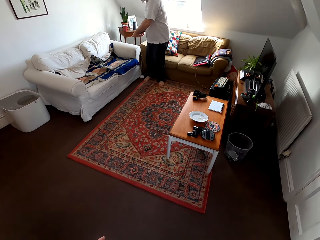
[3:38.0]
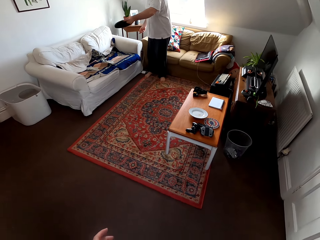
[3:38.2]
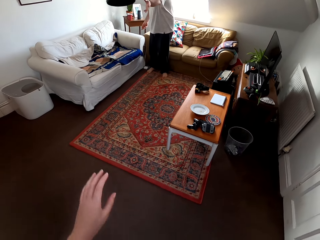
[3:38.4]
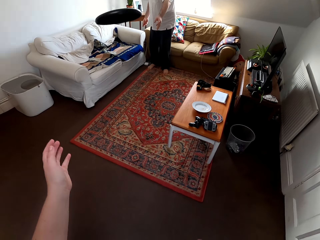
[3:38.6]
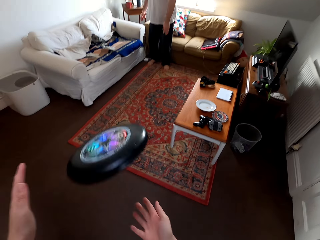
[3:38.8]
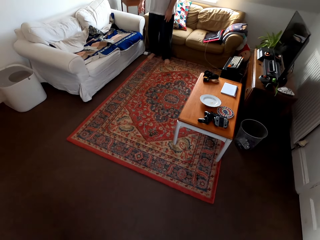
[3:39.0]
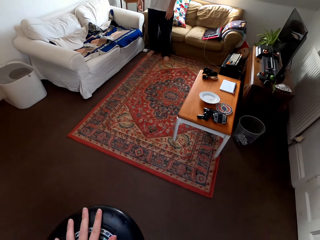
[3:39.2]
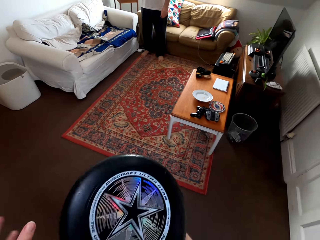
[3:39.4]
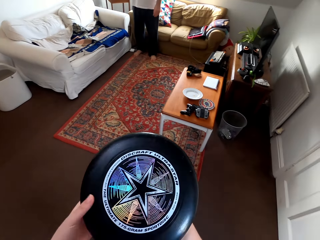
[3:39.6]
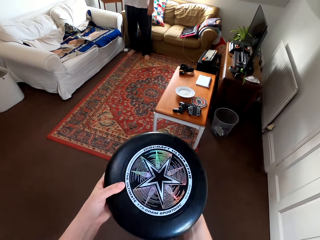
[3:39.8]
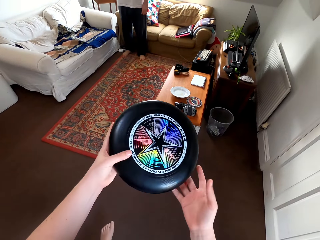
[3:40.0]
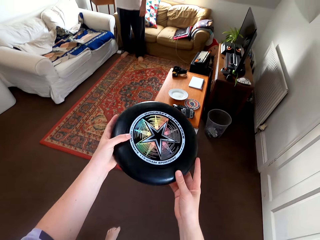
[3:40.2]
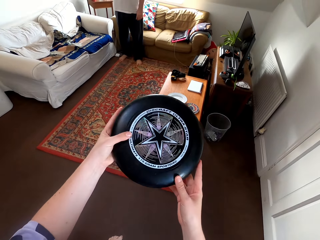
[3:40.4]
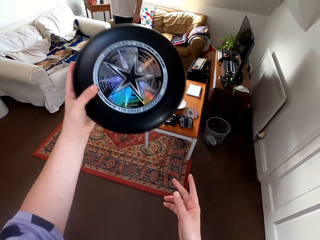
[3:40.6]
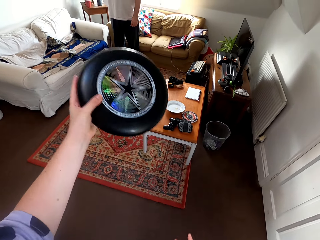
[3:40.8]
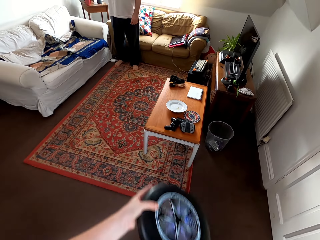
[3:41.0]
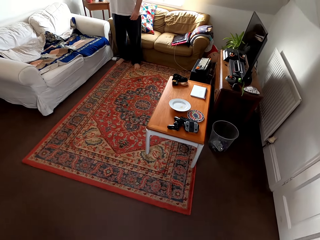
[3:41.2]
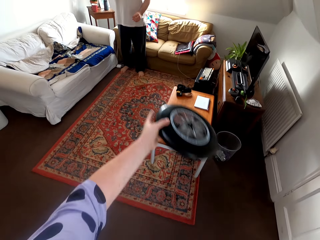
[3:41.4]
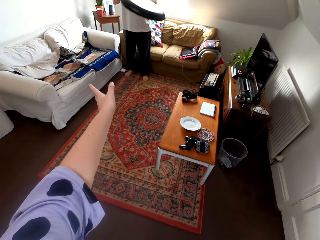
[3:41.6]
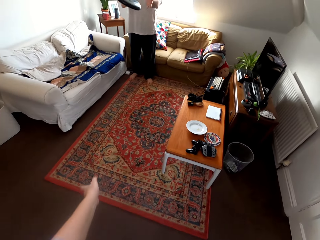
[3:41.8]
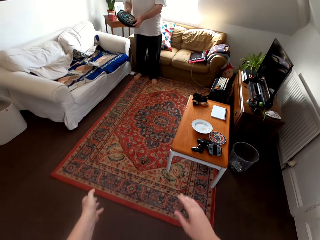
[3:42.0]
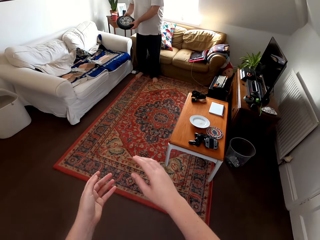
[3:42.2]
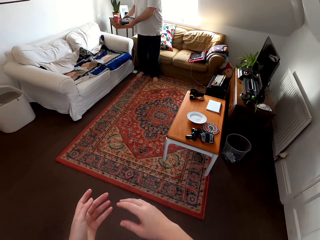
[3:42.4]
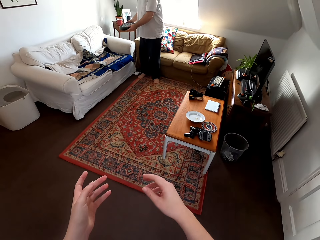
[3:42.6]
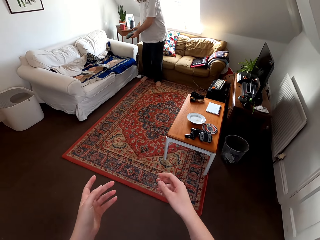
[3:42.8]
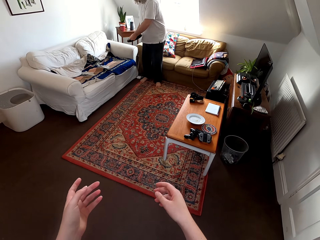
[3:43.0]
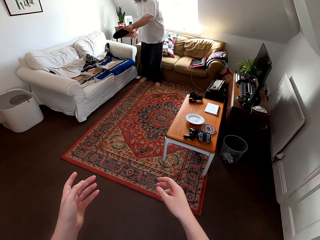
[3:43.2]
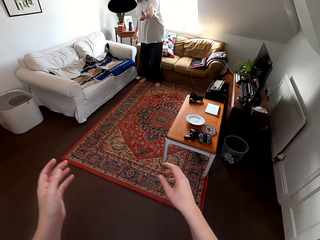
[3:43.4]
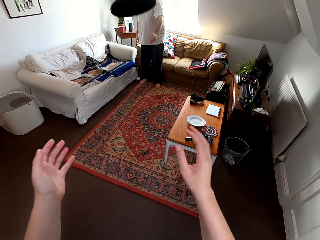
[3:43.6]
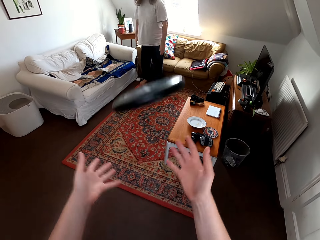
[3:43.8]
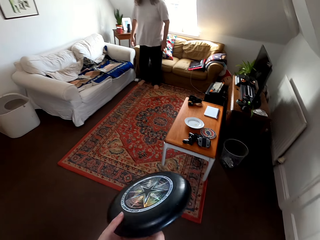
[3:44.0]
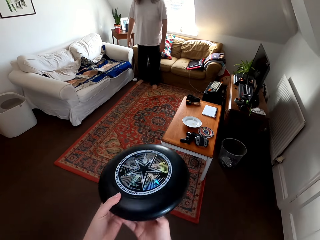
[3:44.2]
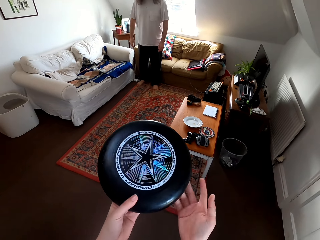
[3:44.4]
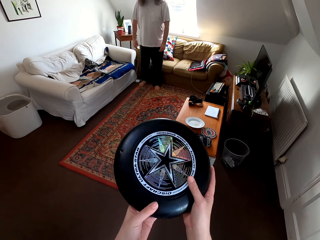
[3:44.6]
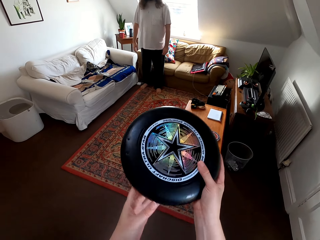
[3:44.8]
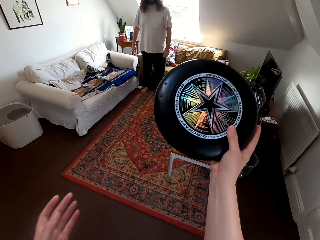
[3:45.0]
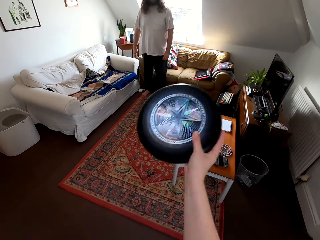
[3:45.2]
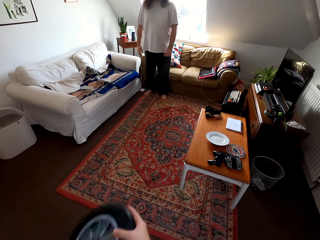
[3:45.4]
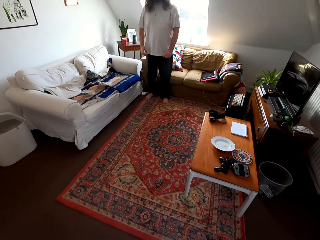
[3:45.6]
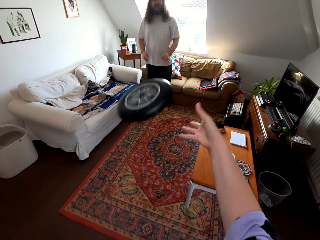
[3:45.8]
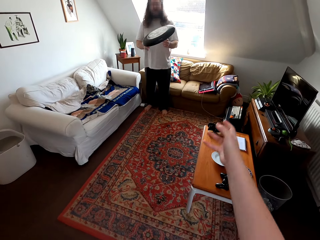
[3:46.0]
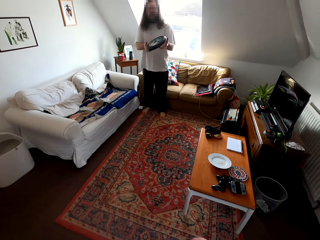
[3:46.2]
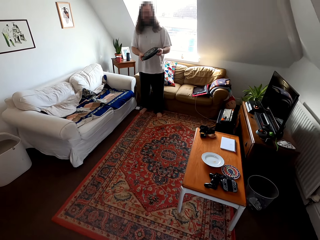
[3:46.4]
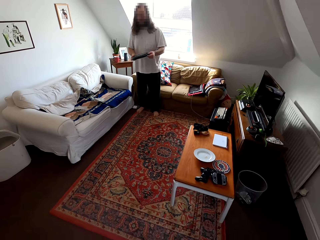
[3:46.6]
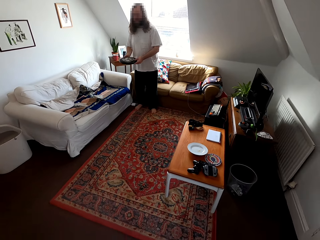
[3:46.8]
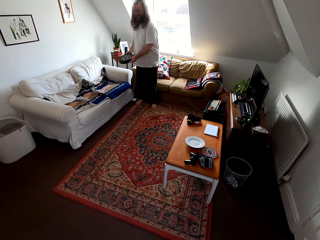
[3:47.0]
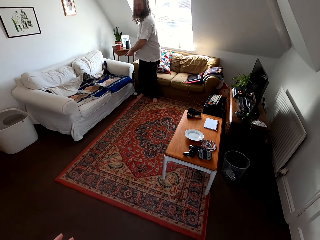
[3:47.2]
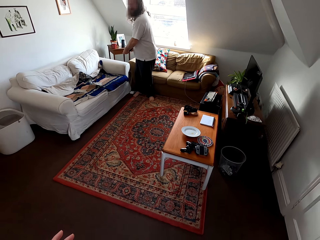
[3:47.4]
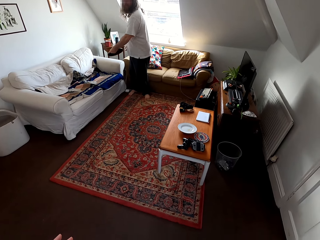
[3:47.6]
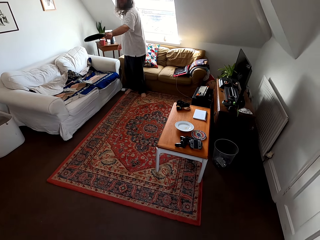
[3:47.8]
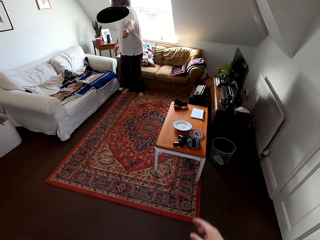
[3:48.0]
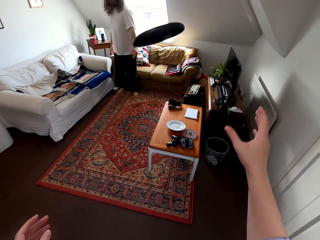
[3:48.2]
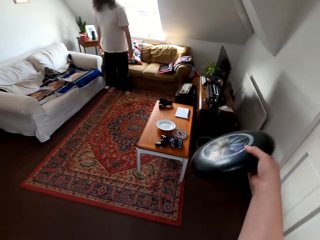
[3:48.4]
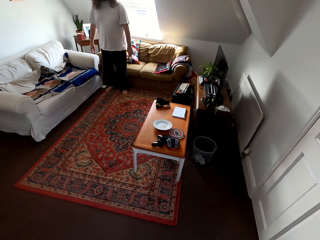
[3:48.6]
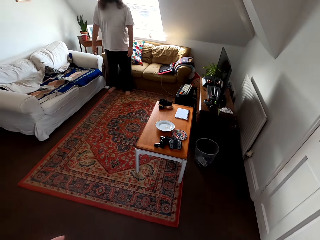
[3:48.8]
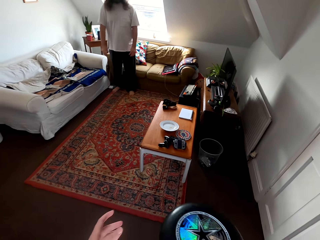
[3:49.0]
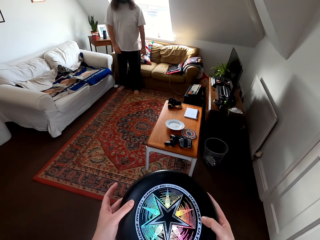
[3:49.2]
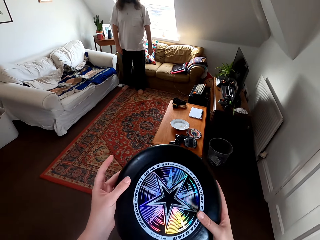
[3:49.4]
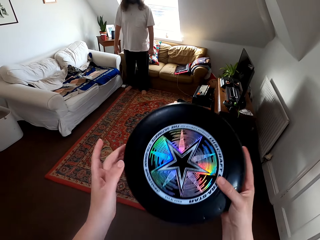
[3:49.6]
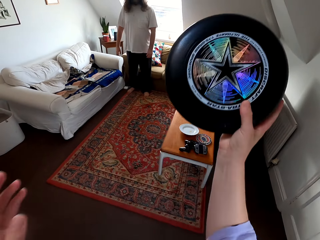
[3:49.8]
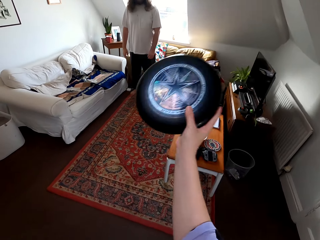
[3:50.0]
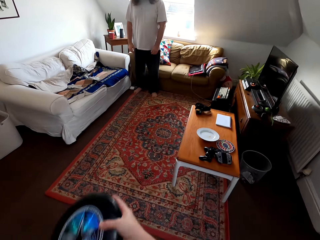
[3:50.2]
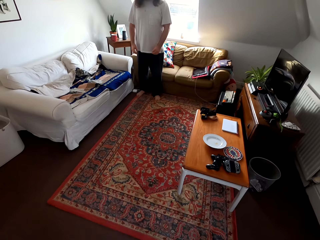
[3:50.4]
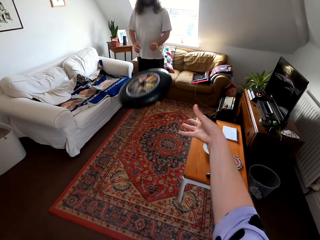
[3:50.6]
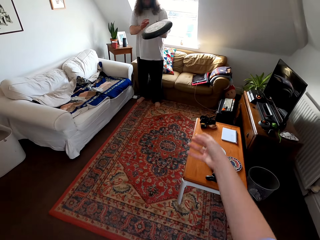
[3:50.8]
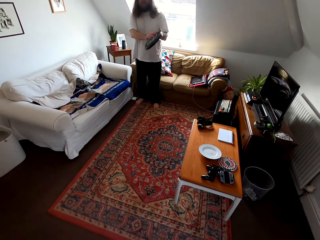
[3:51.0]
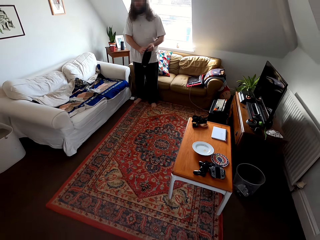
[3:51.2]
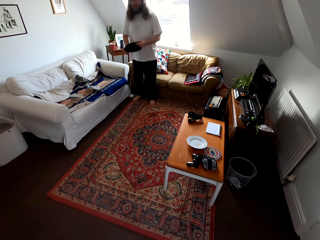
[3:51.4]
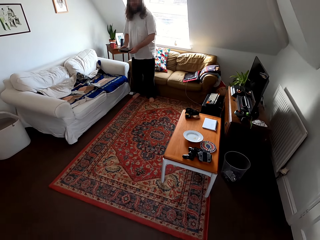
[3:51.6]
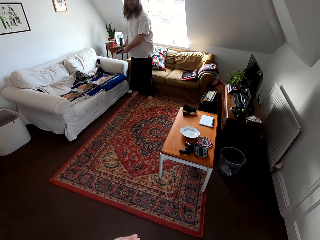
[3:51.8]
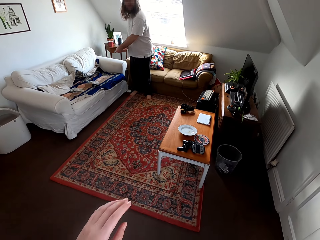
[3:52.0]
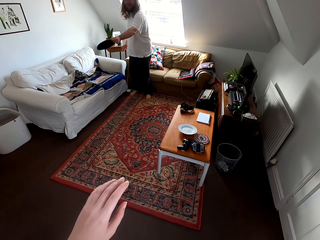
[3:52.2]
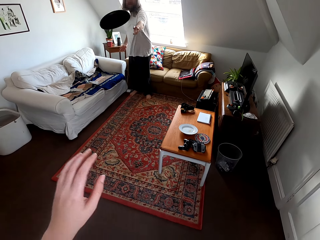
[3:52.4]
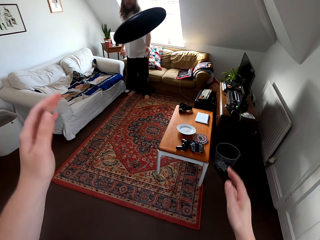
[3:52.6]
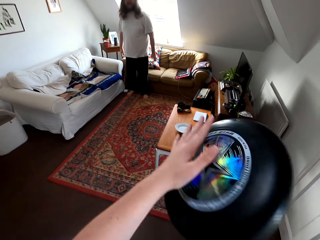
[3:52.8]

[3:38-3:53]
A man talks to the camera wearer. The man plays catch with the camera wearer. The camera wearer talks to the man. They play catch with the man. The man talks to the camera wearer. The man plays catch with the camera wearer.

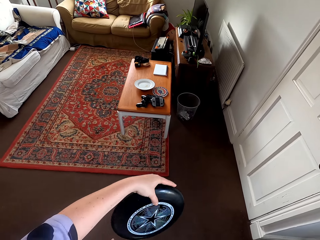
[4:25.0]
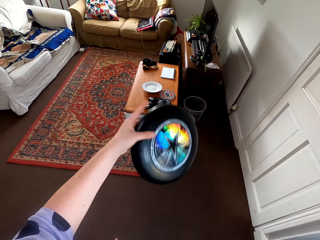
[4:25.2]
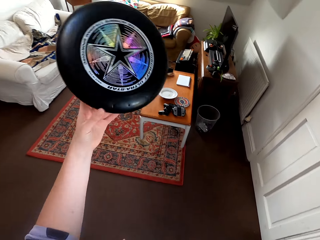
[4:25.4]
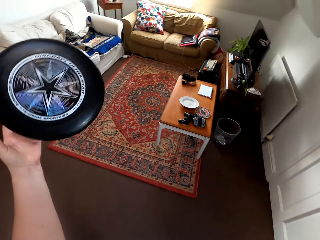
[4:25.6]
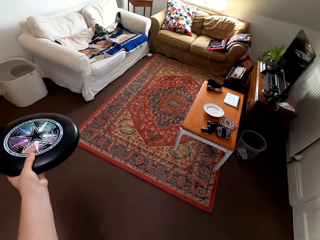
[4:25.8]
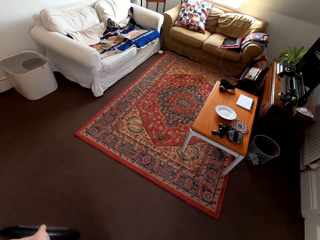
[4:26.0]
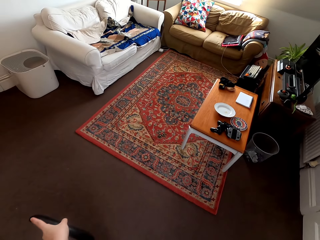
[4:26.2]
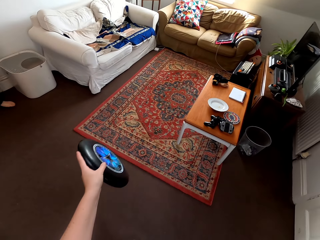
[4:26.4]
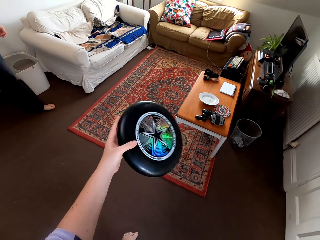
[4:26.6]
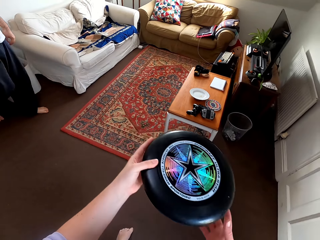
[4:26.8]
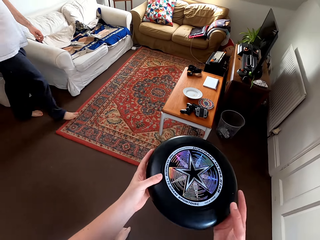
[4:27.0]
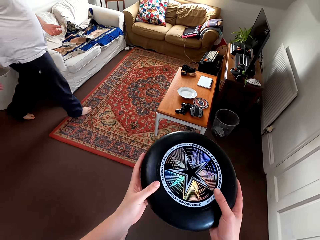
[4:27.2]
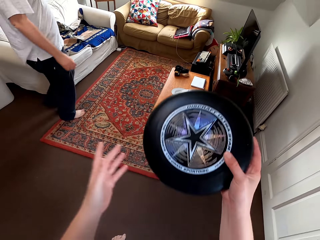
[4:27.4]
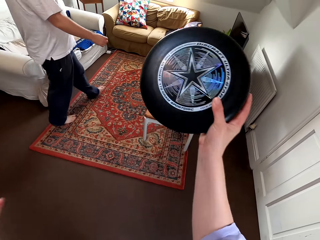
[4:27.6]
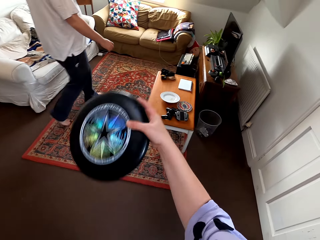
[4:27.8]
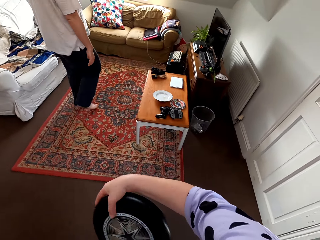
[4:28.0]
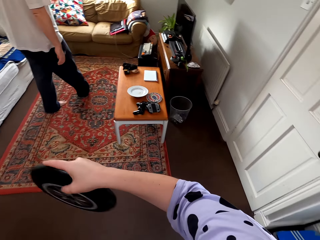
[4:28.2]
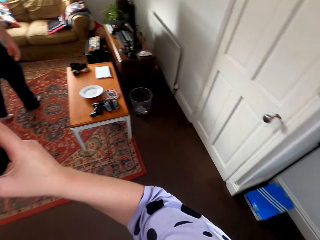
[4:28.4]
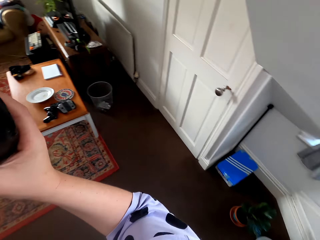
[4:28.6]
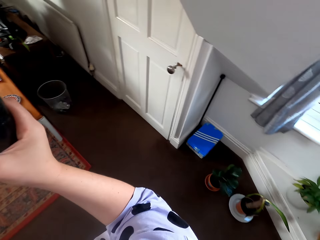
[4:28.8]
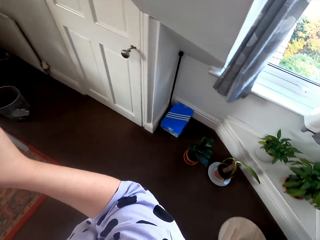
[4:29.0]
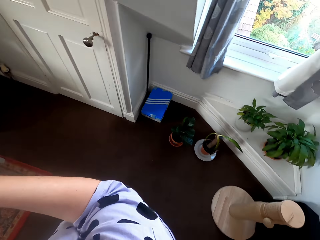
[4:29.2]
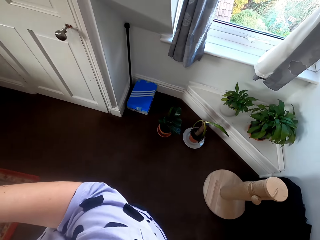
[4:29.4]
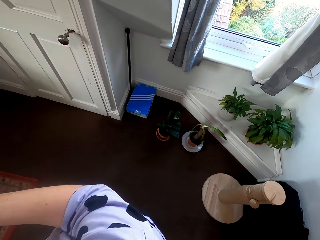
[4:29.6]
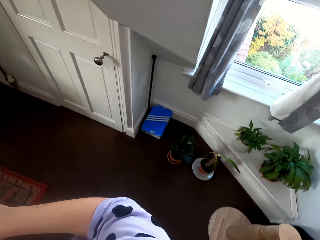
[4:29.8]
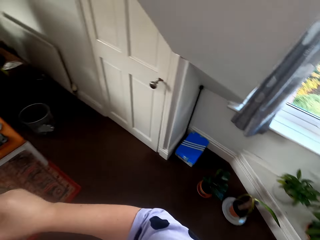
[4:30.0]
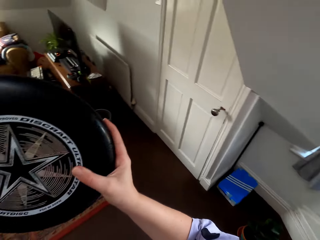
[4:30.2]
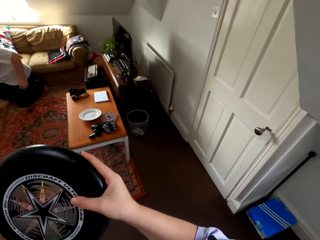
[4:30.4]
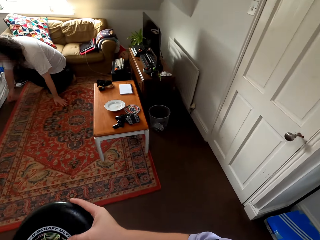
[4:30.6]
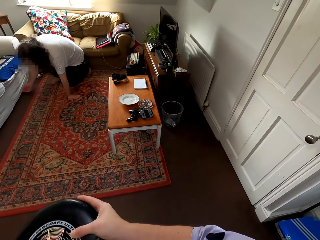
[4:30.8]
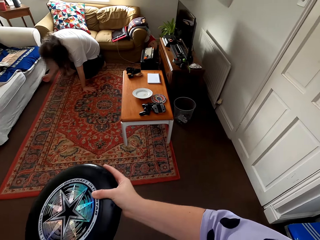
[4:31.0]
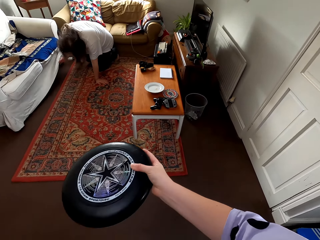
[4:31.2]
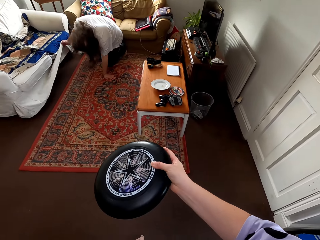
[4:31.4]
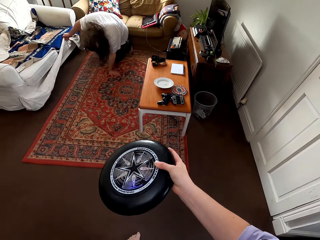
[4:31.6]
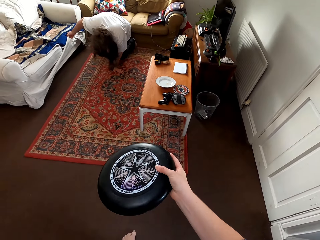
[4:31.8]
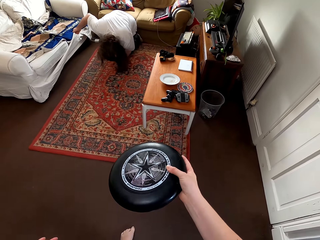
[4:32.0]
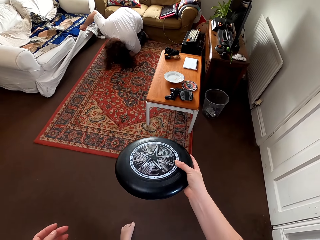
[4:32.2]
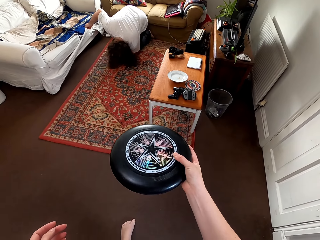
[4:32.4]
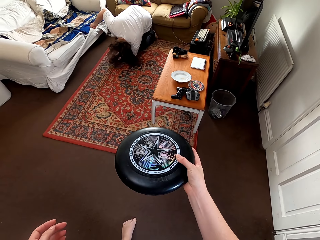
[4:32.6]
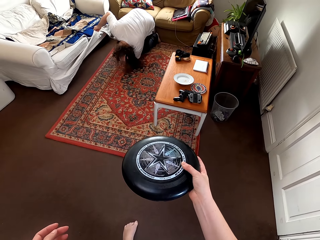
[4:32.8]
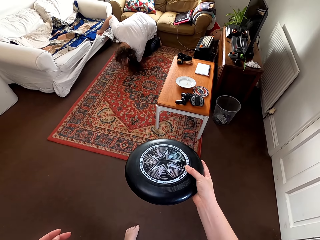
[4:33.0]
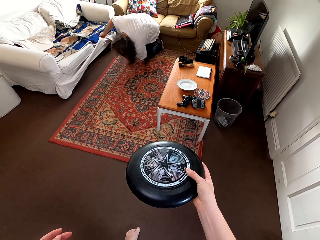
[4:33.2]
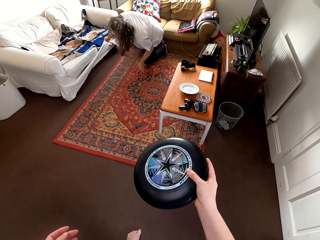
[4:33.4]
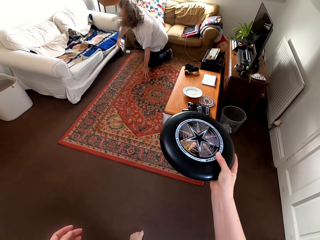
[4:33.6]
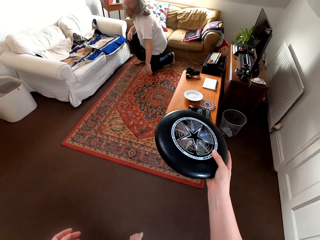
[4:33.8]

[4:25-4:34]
A man walks towards the chair. The man walks around. The camera wearer talks to the man. They look around. The man lifts the sofa cover and looks under the sofa.
